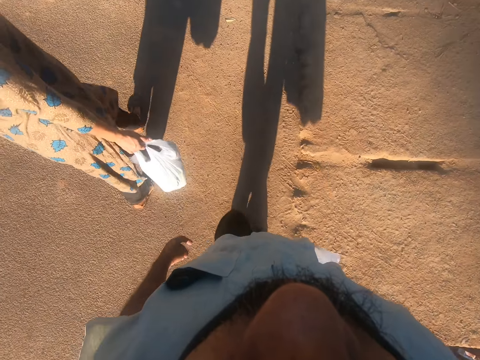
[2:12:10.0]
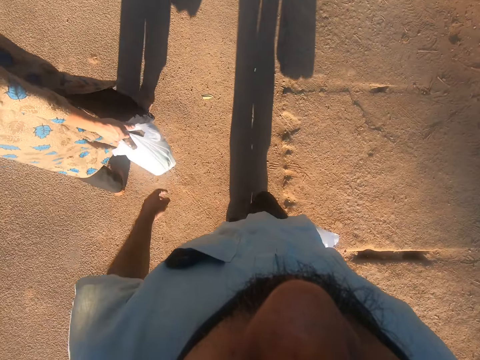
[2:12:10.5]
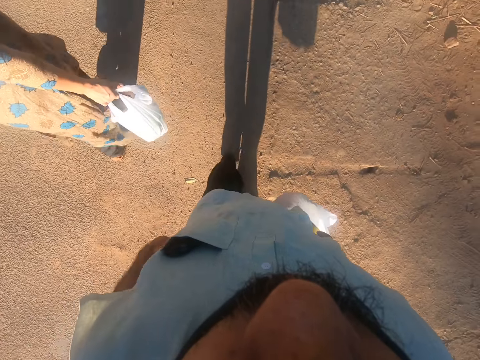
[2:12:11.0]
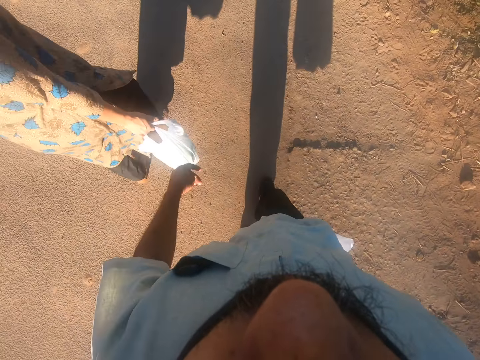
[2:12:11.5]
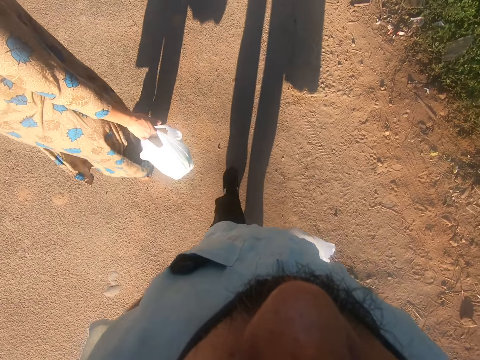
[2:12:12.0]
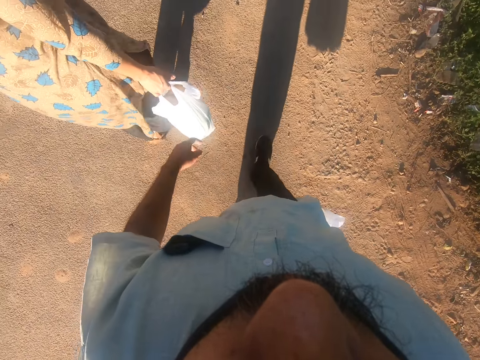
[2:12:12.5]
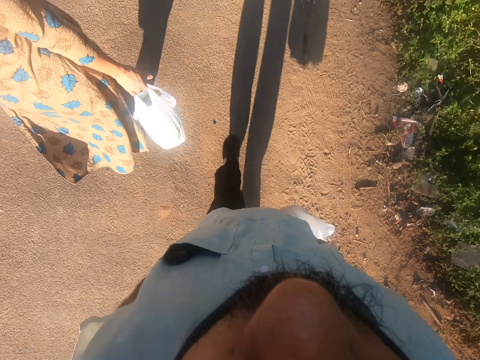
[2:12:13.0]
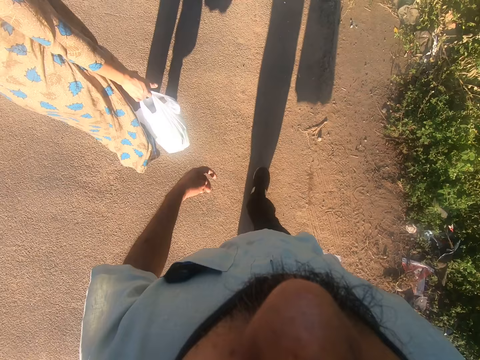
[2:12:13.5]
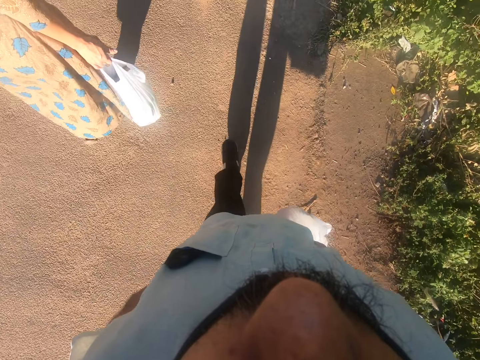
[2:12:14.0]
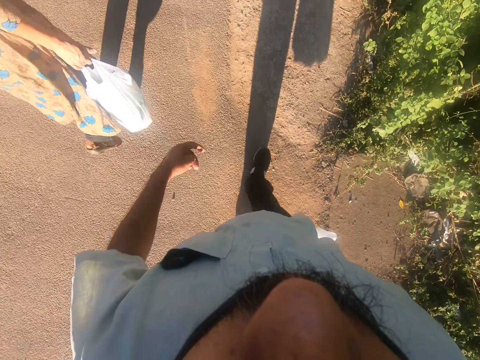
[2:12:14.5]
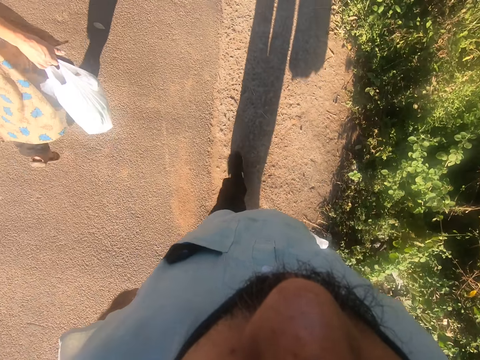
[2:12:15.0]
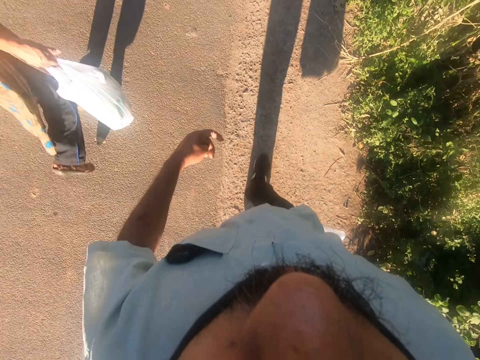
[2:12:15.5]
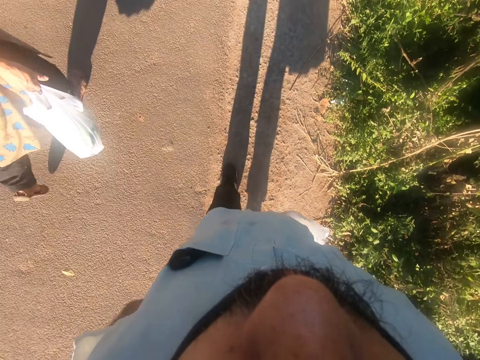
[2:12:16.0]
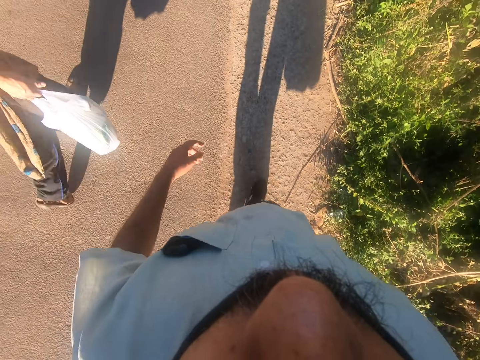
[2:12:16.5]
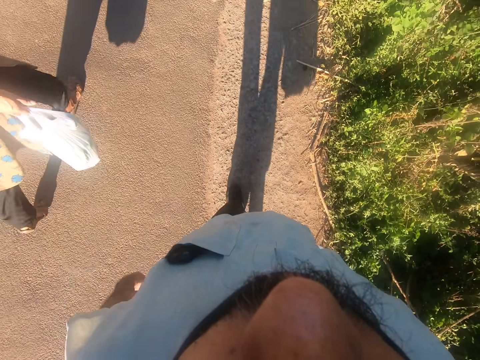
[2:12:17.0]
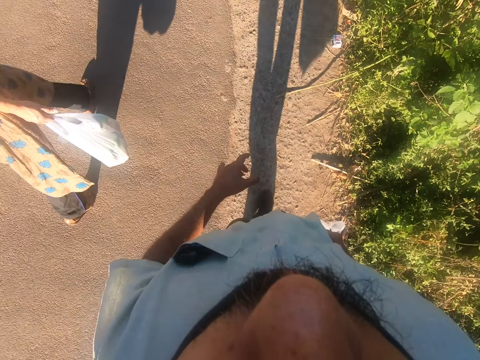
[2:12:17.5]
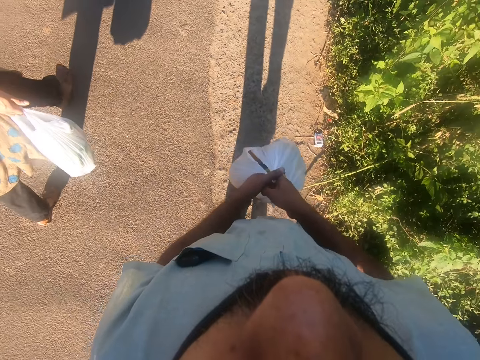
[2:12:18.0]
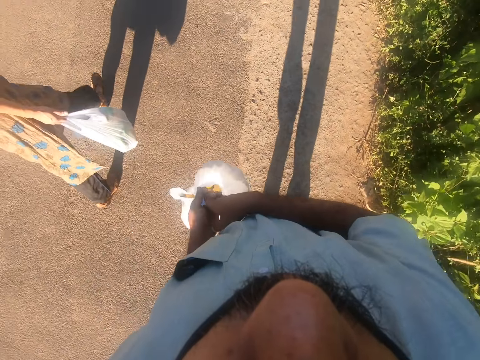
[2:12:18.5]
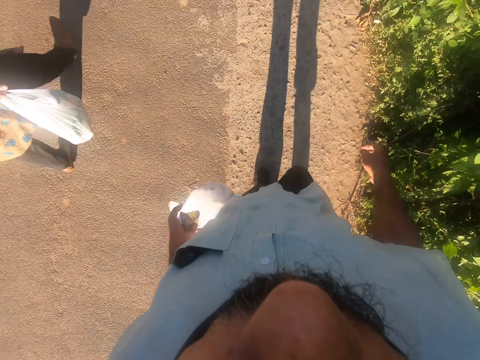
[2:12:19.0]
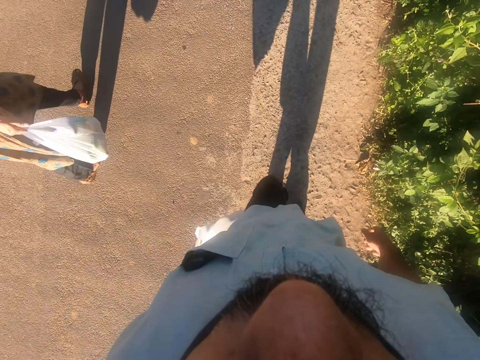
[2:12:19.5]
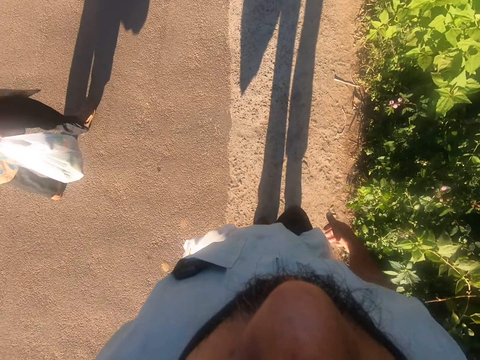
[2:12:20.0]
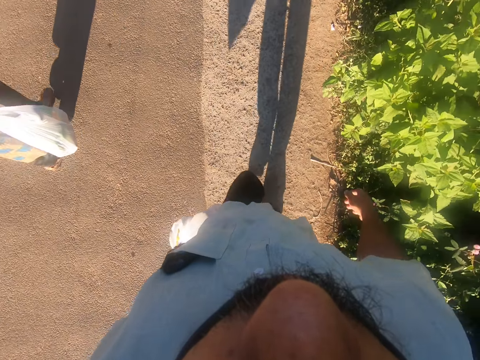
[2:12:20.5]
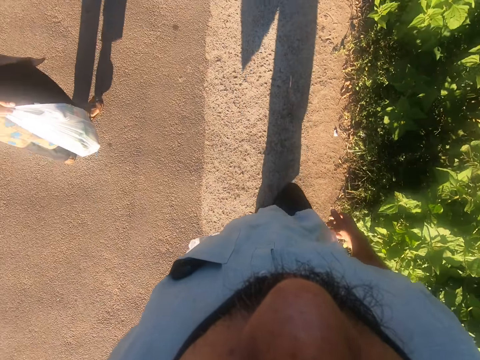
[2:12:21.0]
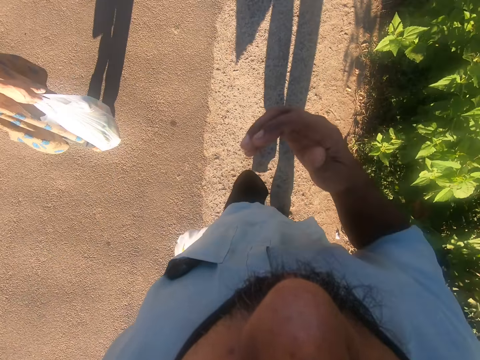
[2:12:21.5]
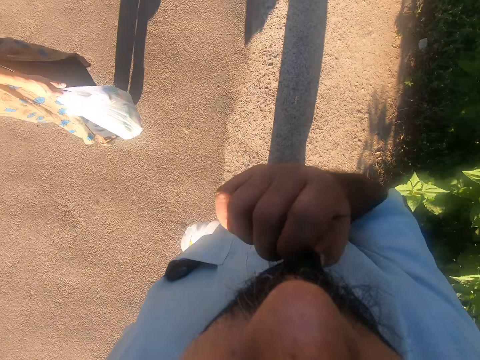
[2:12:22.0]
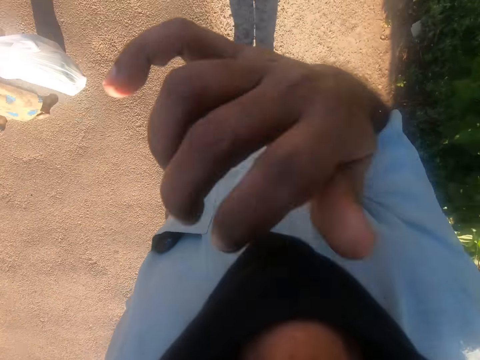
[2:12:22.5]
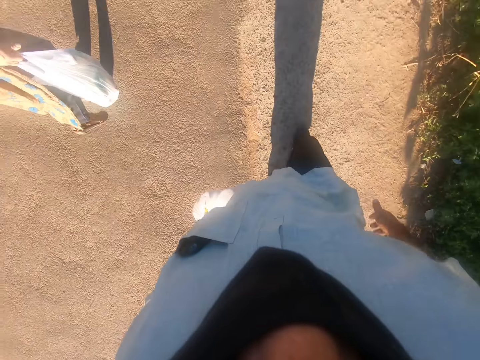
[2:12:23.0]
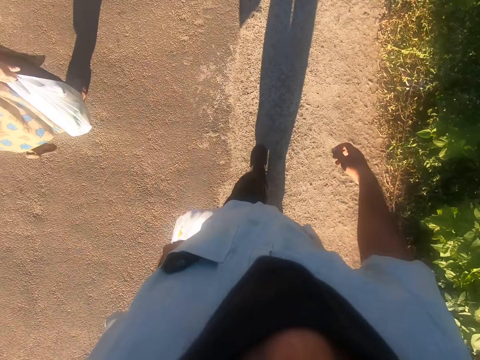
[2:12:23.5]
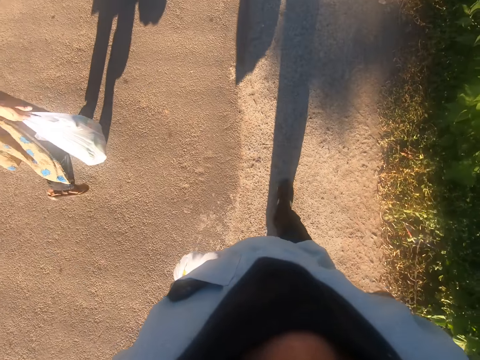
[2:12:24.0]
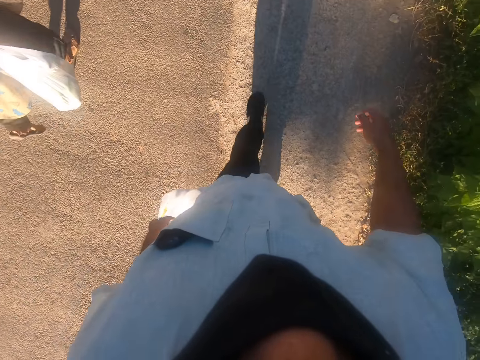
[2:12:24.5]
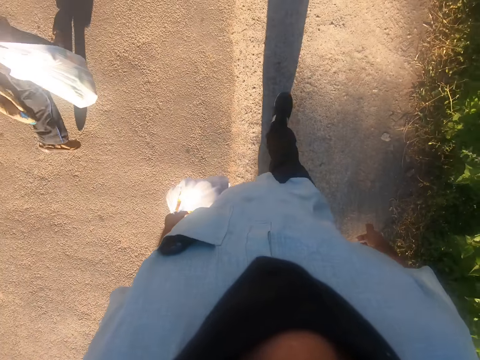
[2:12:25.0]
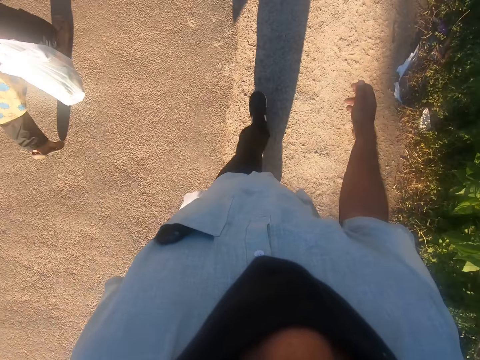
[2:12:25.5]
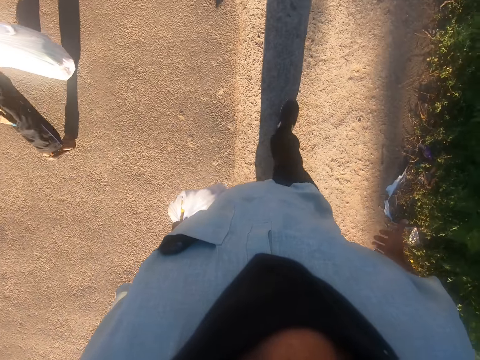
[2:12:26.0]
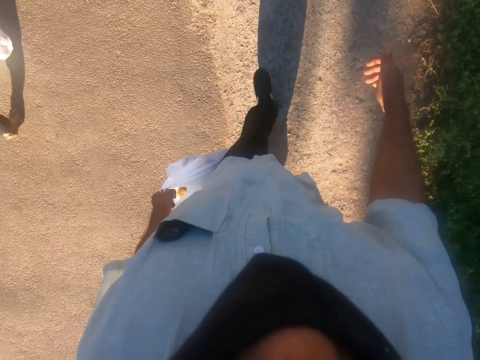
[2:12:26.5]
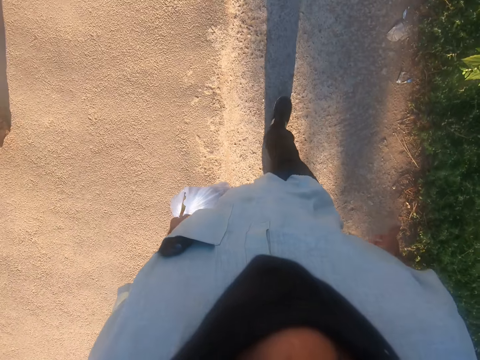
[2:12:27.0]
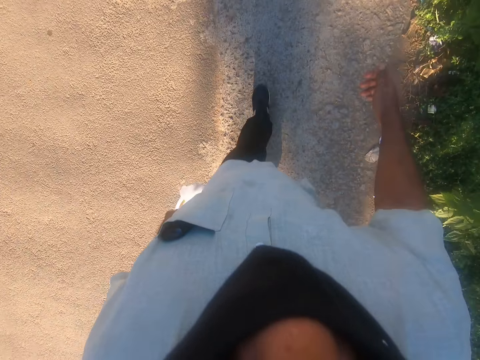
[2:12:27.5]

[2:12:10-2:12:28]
The camera wearer passes the nylon from his right hand to his left hand while walking. He walks forward. He adjusts his nose mask with his right hand while walking. He puts on his face mask. He walks forward.

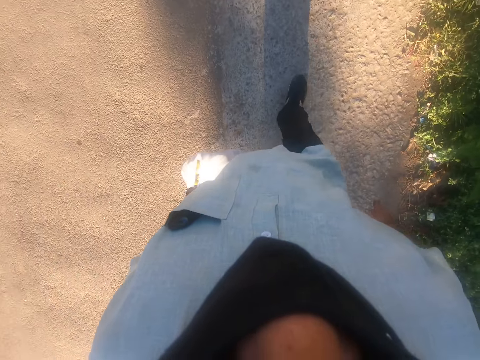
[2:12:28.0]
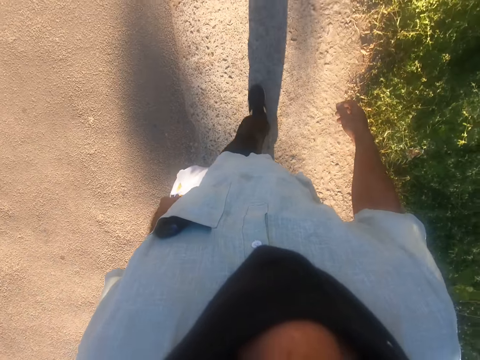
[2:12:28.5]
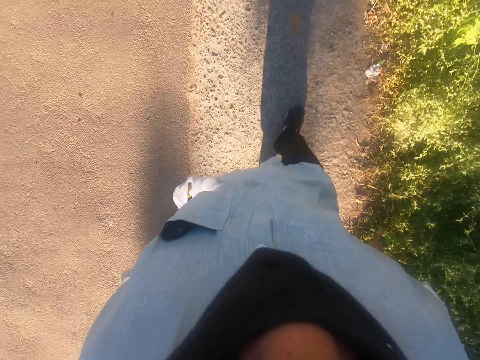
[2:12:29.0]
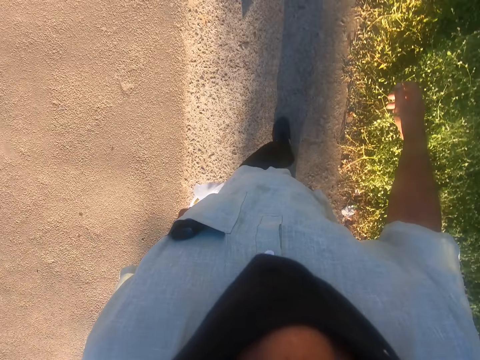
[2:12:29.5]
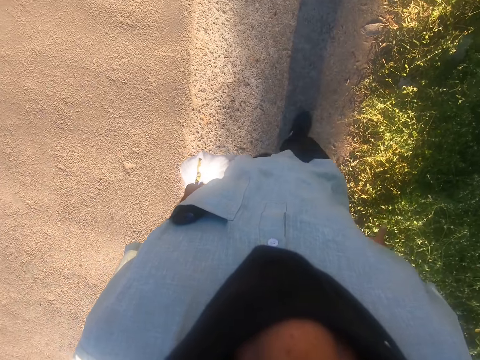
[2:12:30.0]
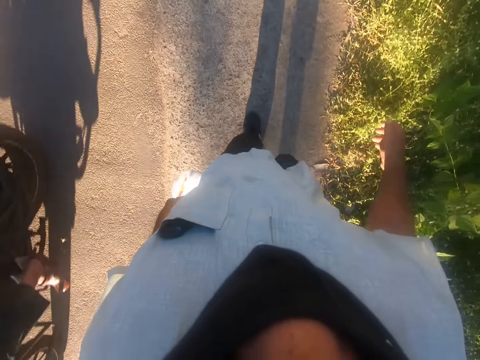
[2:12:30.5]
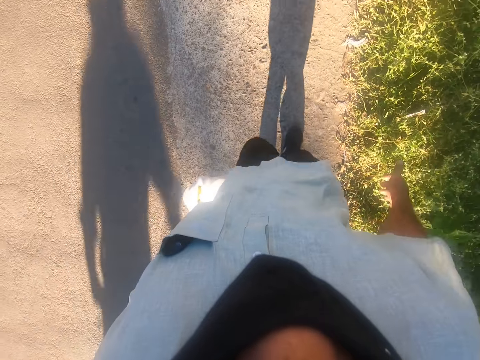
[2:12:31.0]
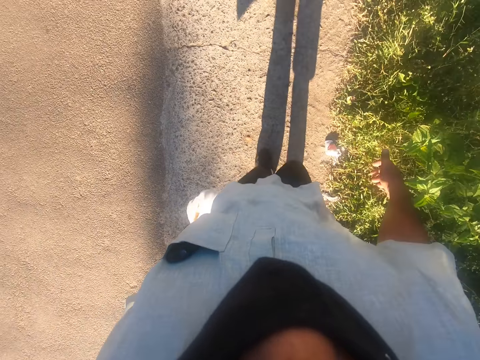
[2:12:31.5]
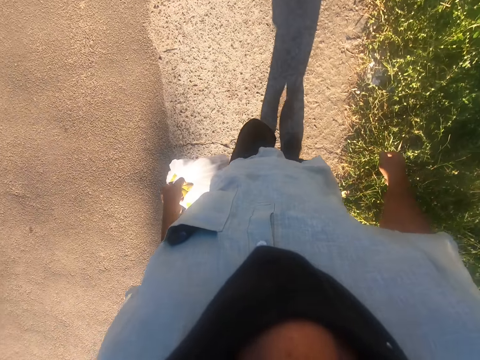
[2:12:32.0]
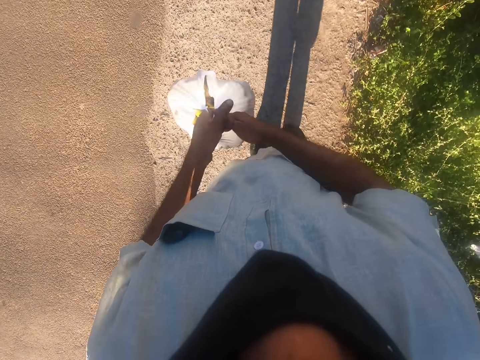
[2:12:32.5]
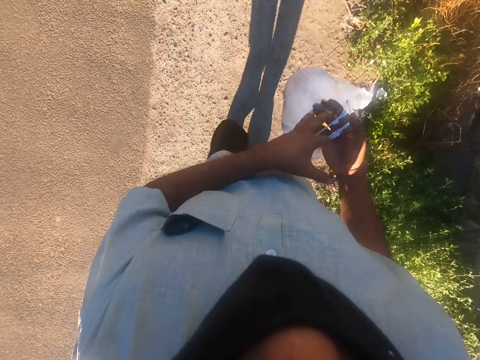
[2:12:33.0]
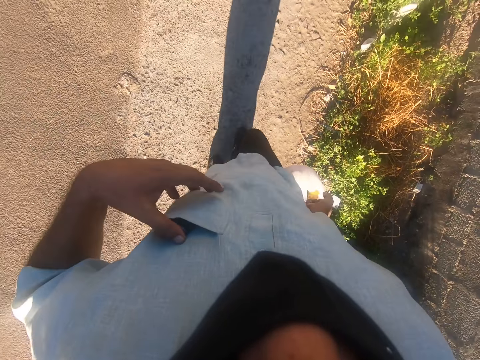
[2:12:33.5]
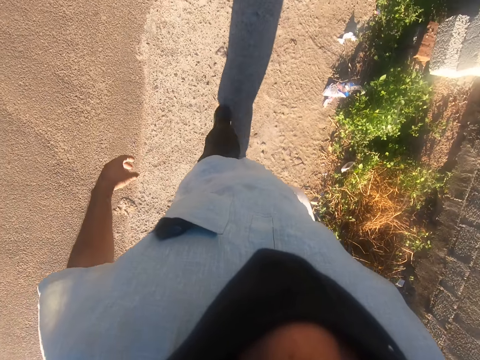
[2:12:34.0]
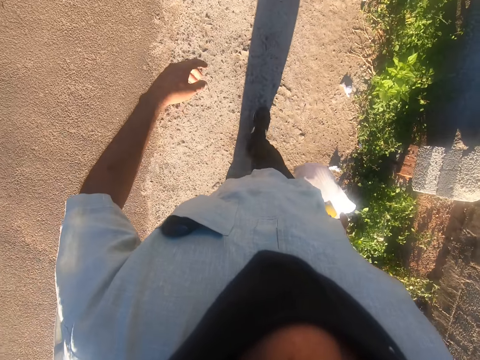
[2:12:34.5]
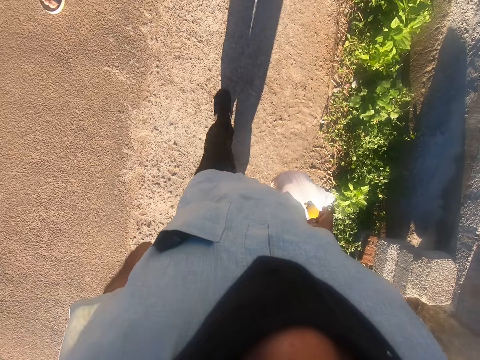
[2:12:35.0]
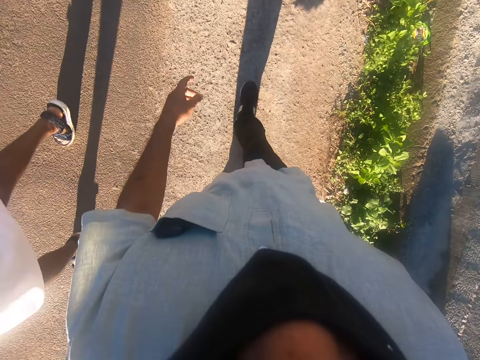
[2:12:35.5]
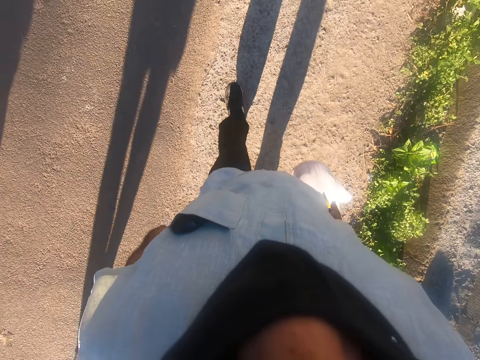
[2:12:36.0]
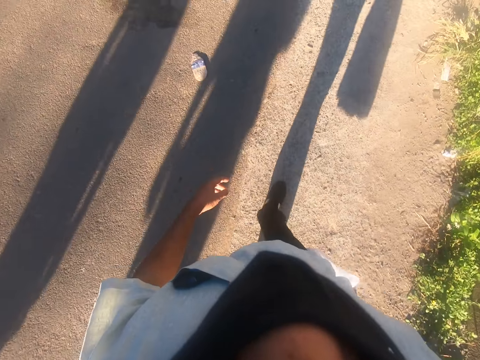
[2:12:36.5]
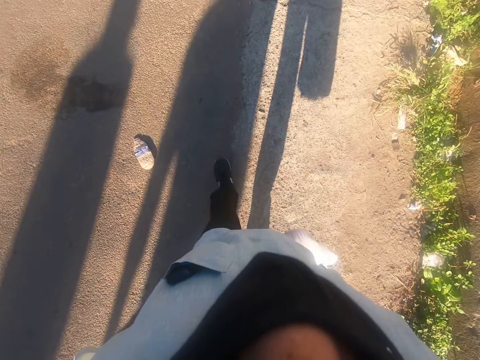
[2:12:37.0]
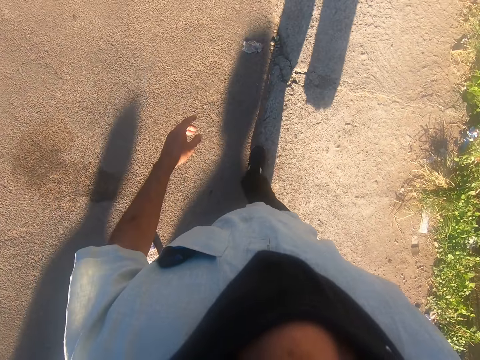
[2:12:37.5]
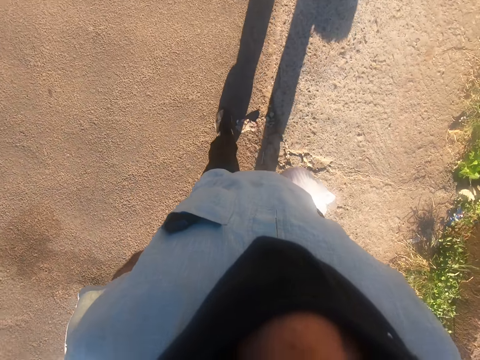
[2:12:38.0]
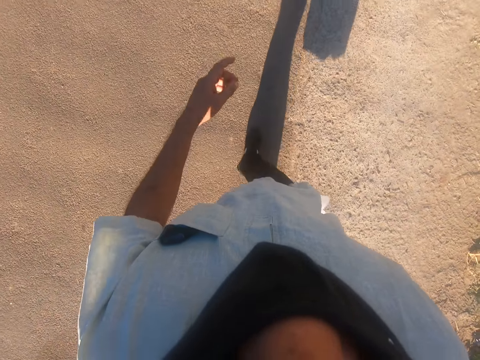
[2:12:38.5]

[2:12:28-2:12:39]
The camera wearer returns the nylon from his left hand to his right hand while walking. He touches a phone in his pocket.
